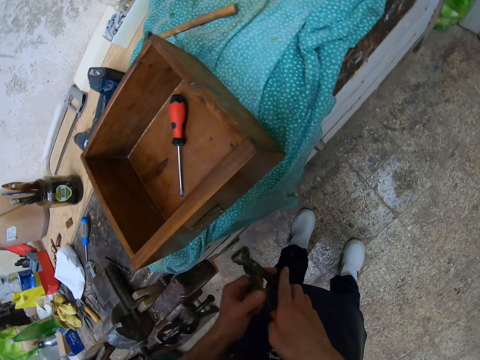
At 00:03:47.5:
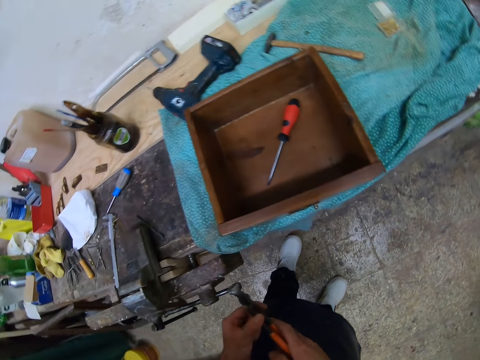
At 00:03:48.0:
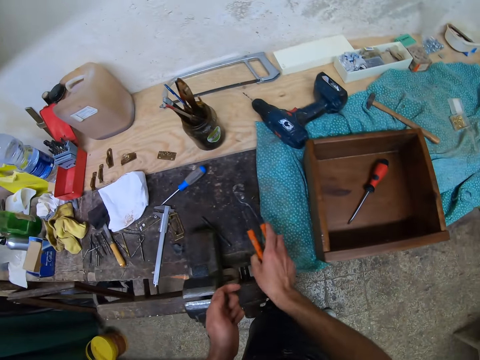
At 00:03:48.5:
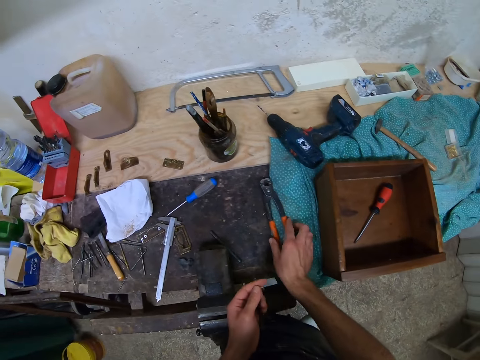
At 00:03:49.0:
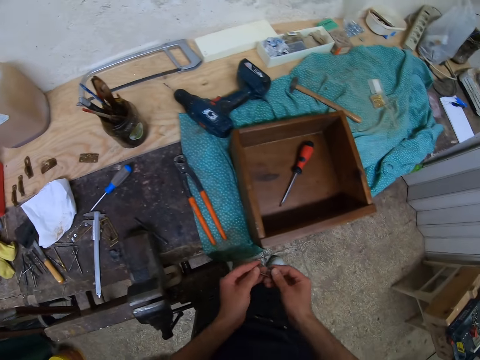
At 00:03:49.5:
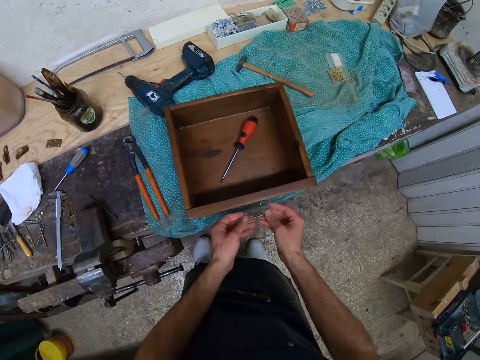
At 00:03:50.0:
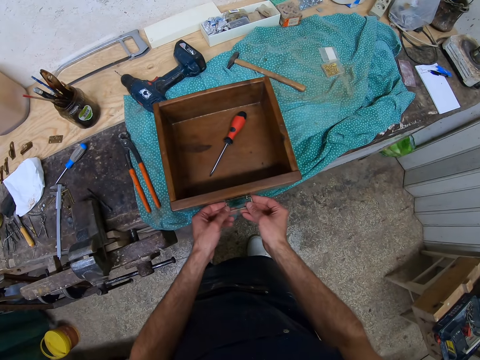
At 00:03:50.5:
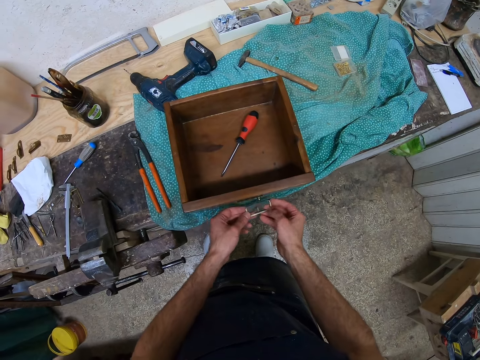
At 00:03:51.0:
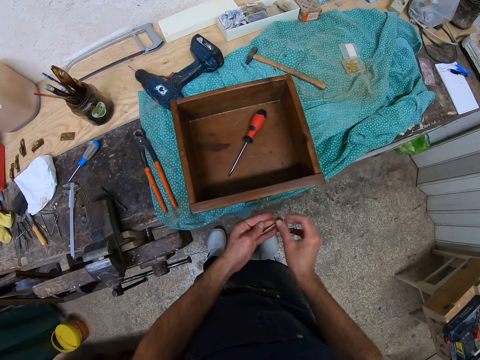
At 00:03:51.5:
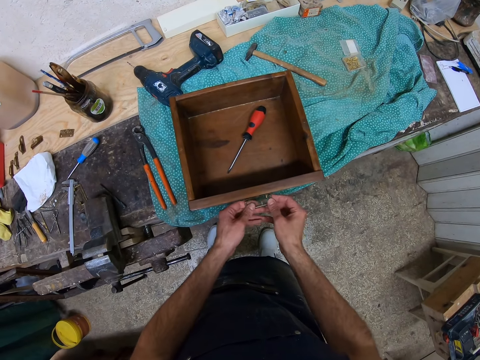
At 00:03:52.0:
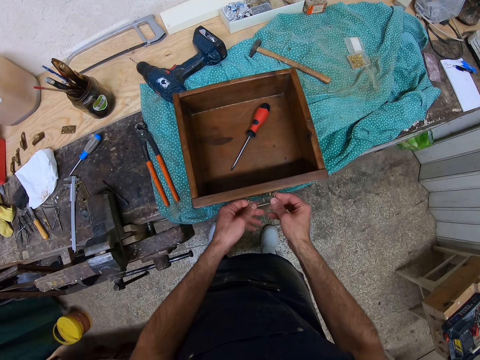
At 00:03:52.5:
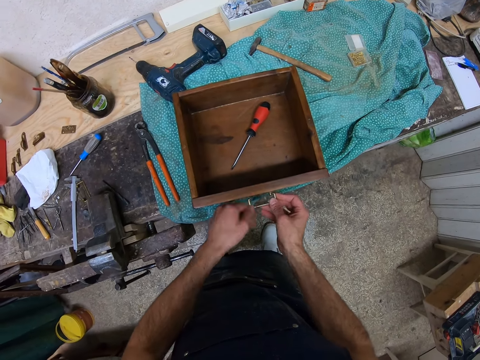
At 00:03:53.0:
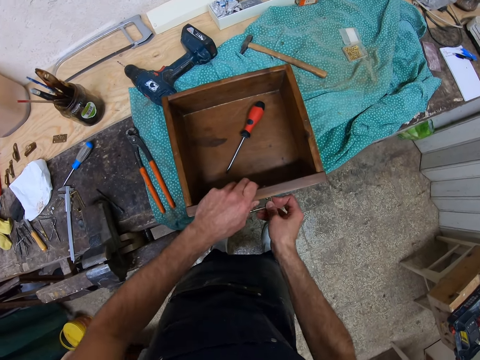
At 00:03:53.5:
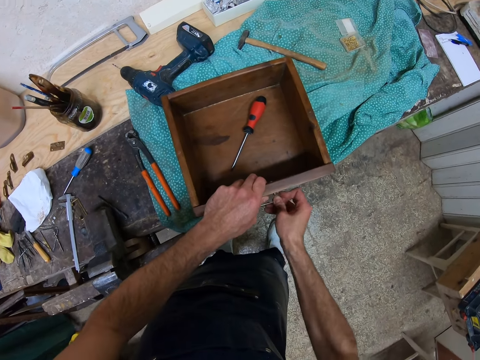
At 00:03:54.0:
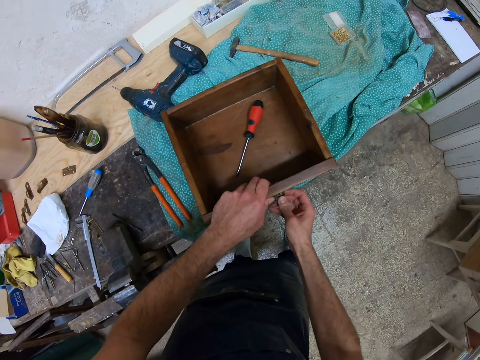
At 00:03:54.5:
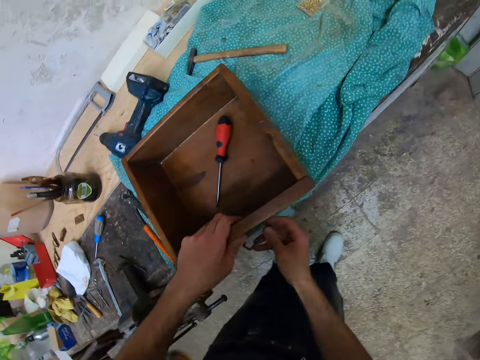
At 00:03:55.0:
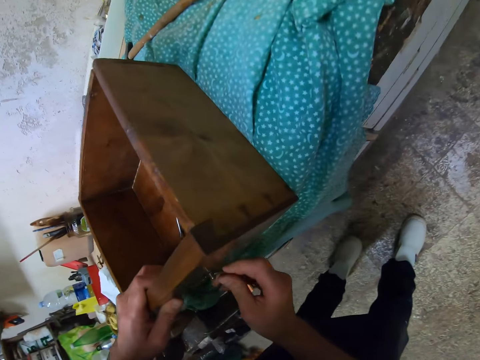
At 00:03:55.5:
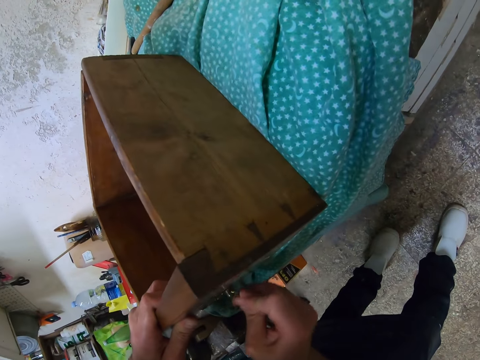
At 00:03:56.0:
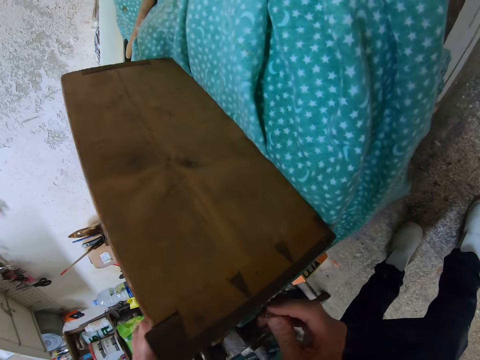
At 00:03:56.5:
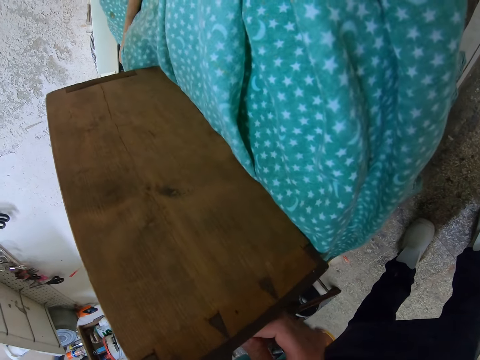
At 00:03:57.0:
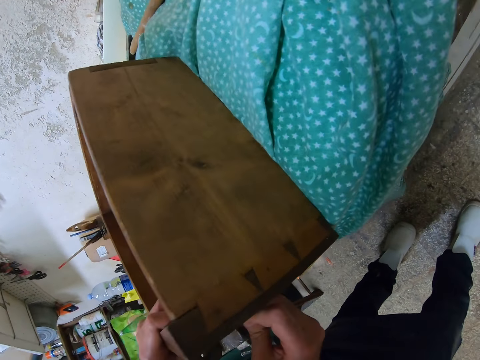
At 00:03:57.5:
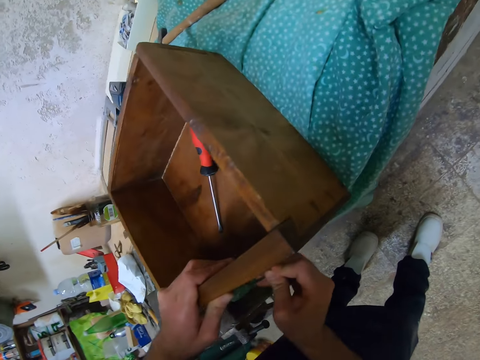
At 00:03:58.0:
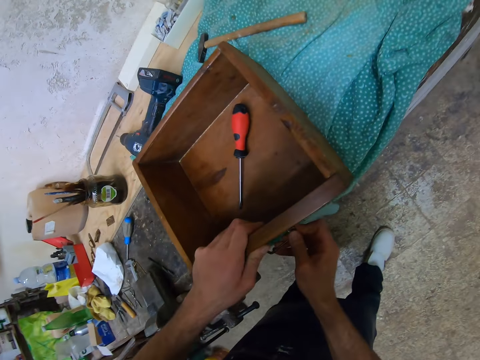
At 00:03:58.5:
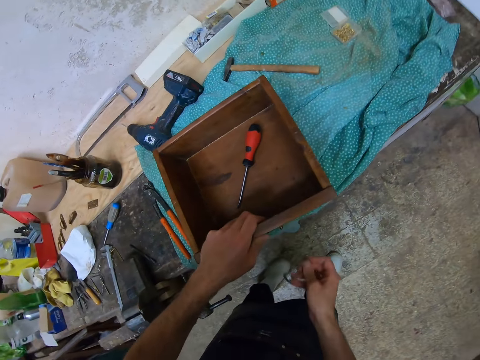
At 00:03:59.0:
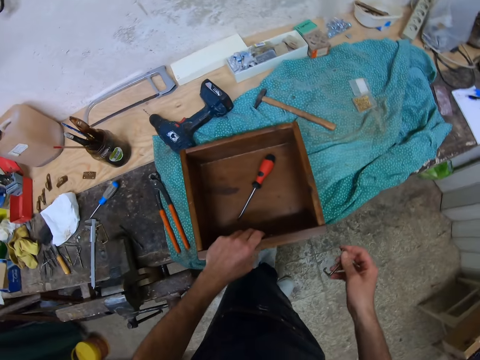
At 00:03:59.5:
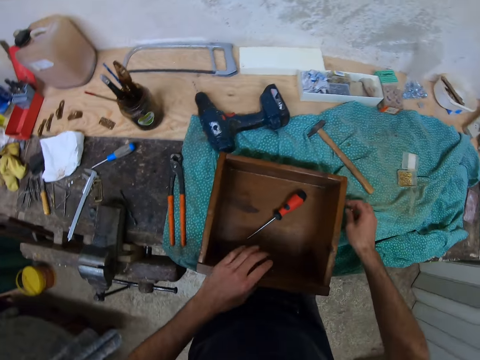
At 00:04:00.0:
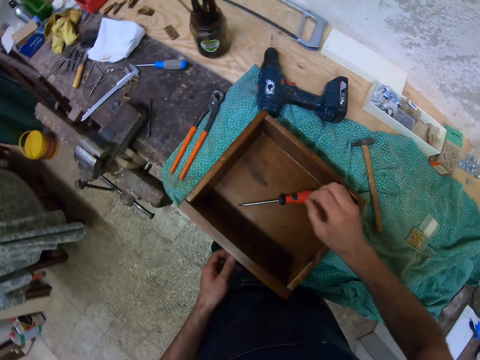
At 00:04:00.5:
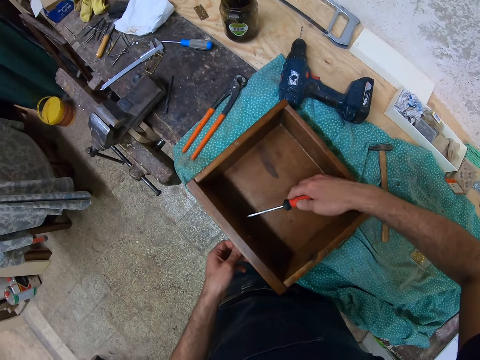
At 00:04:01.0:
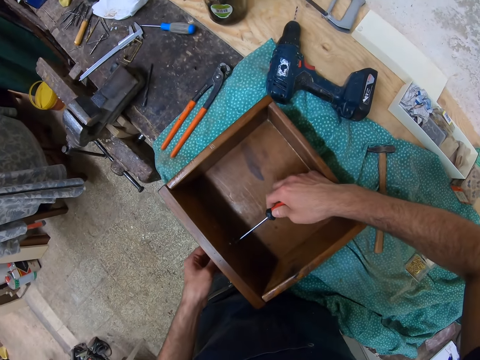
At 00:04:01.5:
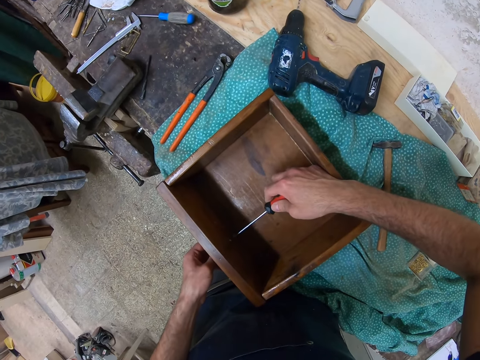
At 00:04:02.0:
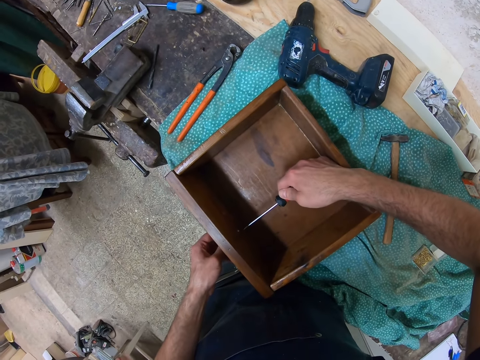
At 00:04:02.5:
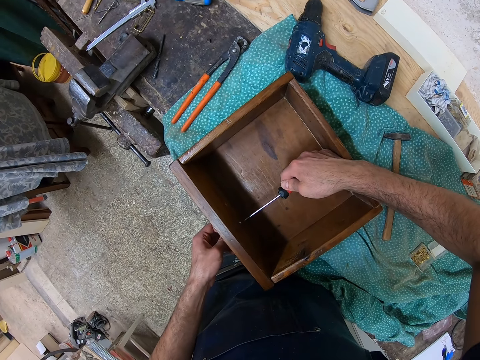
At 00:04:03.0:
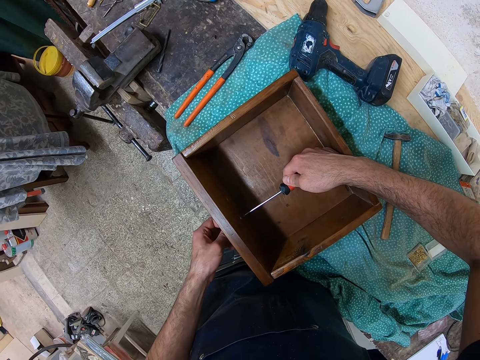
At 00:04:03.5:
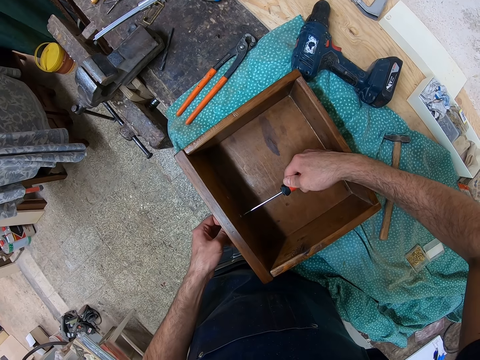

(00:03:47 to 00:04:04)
The camera wearer drops the pincer on the table. He attaches the handle of the woodwork to the bolt. He fixes the handle on the box. He removes the handle of the woodwork from the bolt. He drops the handle of the woodwork on the table. He picks the screwdriver from the woodwork with his right hand. He loosens the screw from the nut with the screwdriver.

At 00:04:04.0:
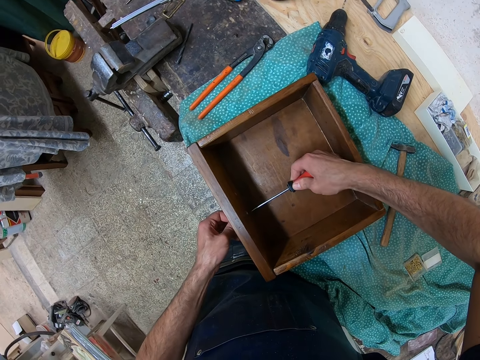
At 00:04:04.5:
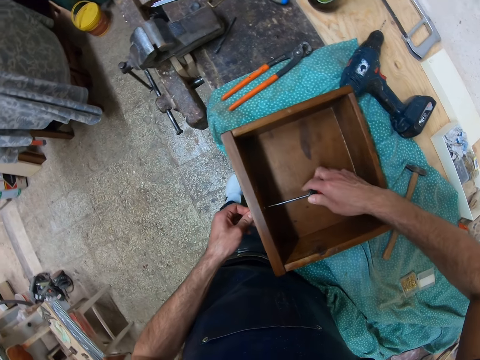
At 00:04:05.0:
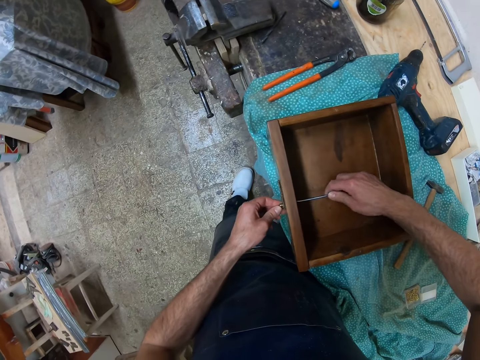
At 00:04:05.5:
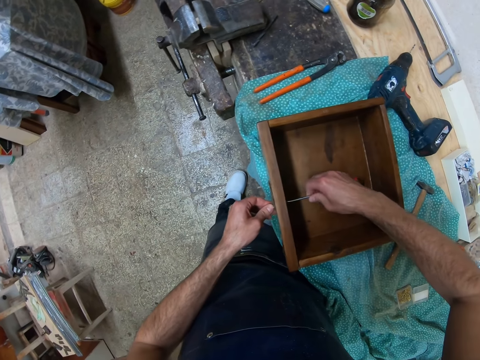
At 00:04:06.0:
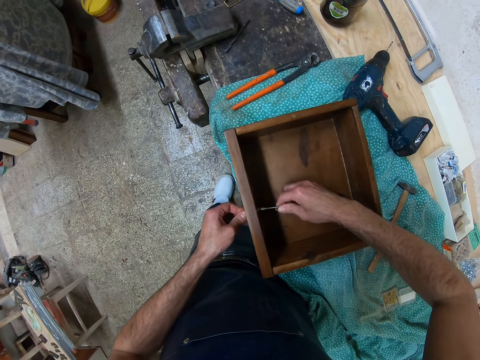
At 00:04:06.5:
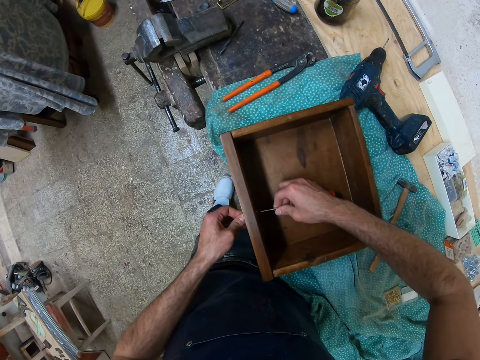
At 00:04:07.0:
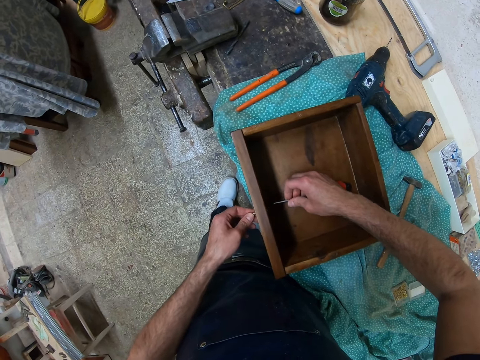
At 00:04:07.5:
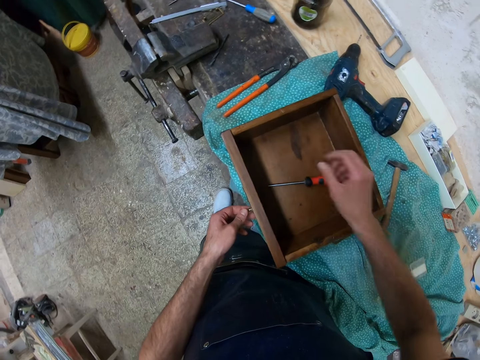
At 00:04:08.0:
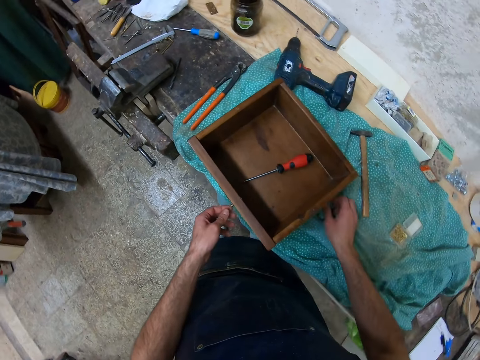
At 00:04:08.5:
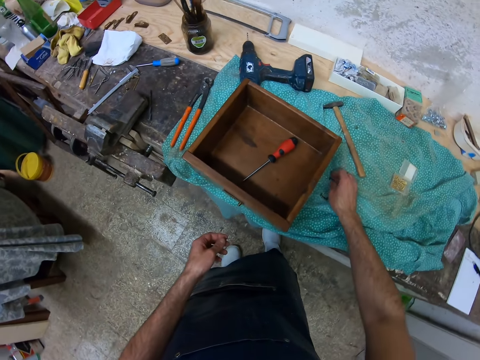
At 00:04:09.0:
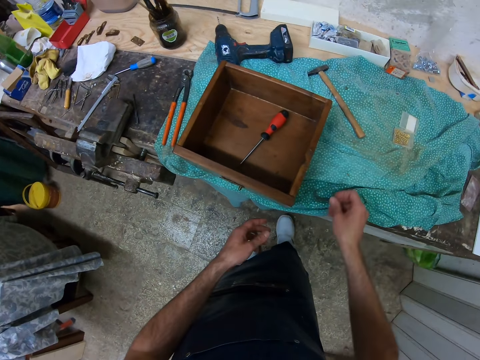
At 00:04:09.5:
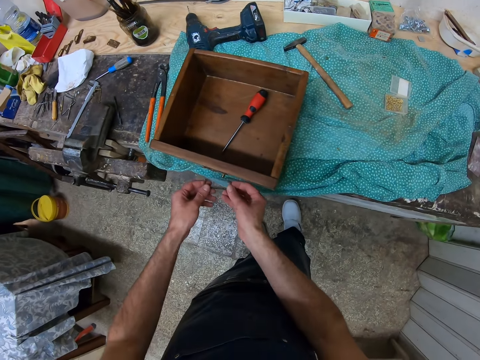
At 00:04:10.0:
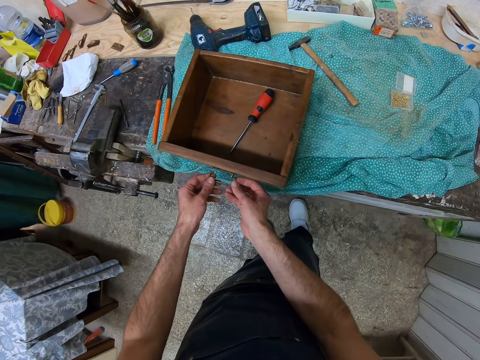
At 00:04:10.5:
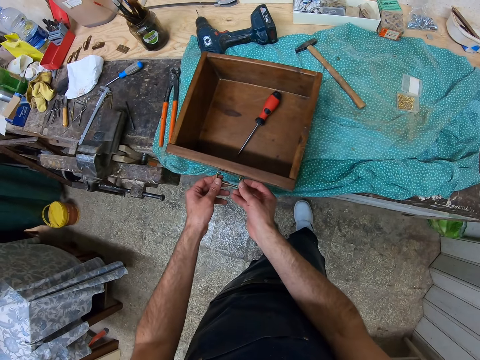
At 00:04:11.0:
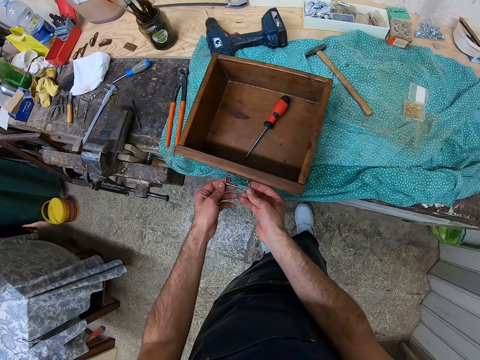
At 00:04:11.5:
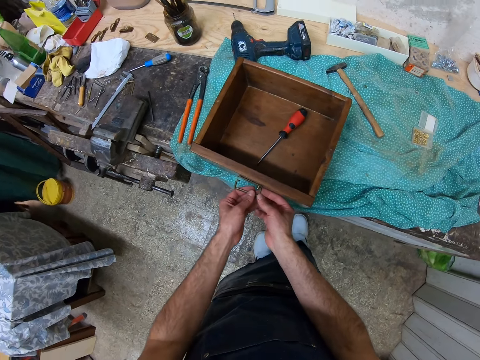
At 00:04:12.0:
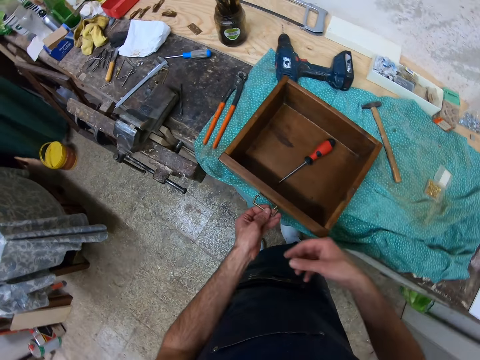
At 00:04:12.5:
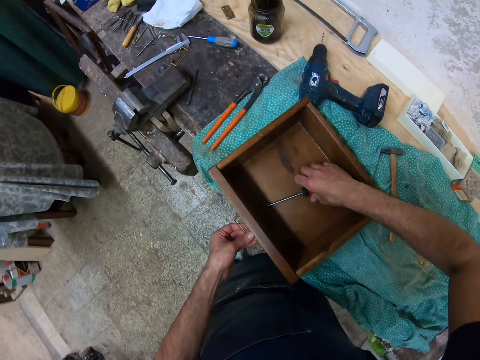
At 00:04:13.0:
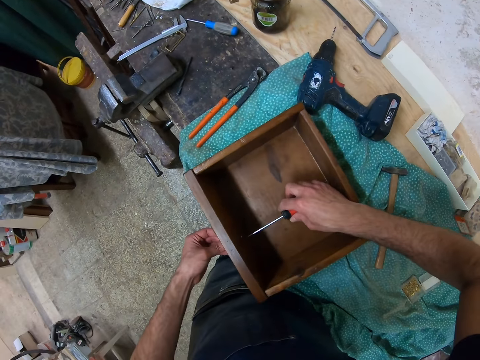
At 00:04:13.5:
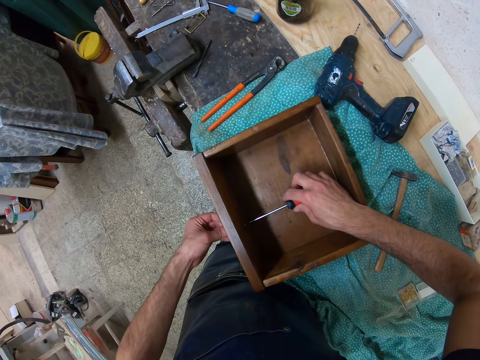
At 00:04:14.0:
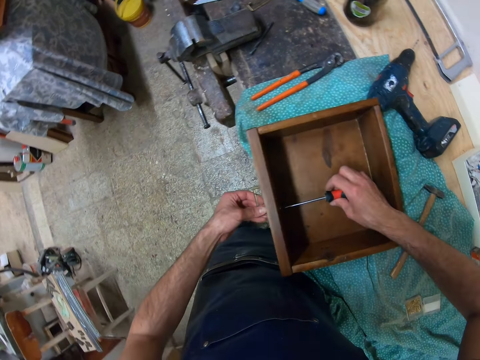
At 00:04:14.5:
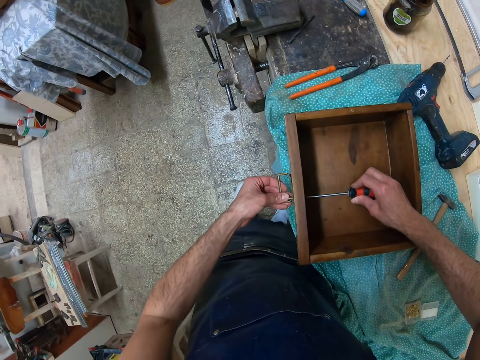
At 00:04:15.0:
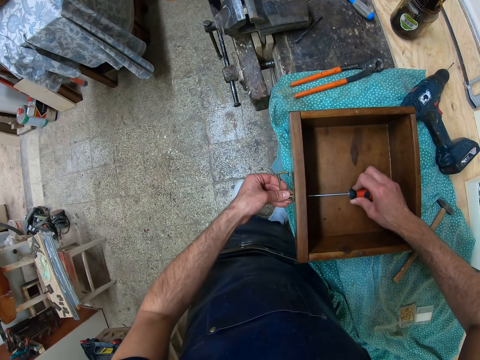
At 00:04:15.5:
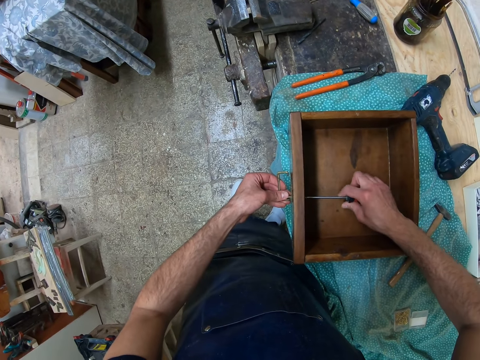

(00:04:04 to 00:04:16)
The camera wearer tightens the screw with the screwdriver. He drops the screwdriver in the woodwork with his right hand. He picks the handle of the woodwork on the table with his right hand. He attaches the handle of the woodwork to the bolt. He picks the screwdriver from the woodwork with his right hand. He tightens the screw to the nut with the screwdriver.
